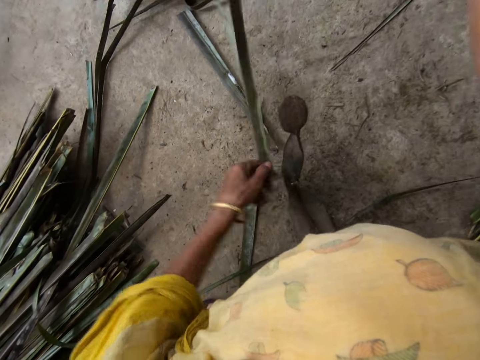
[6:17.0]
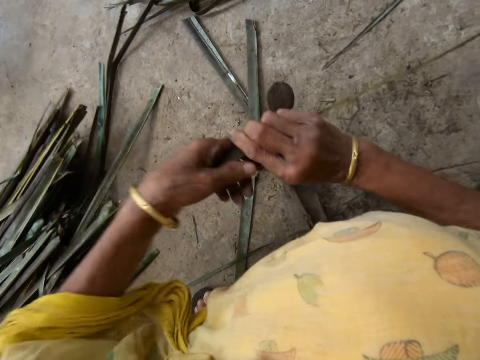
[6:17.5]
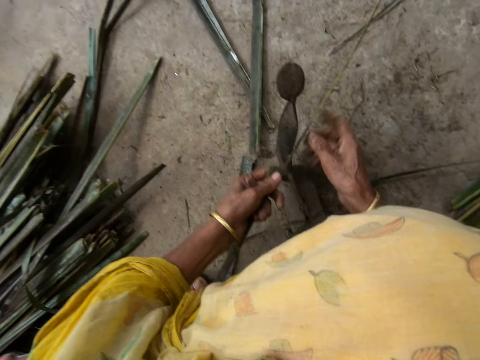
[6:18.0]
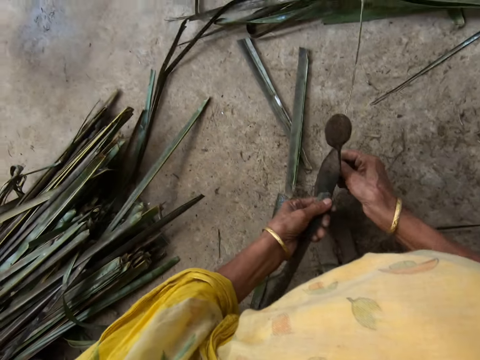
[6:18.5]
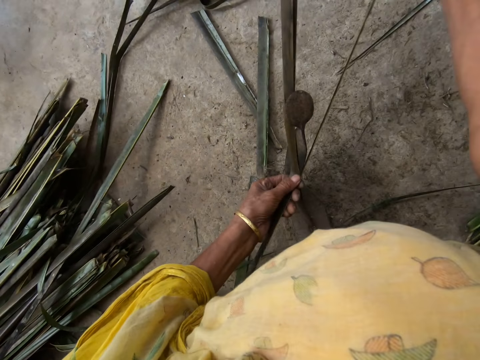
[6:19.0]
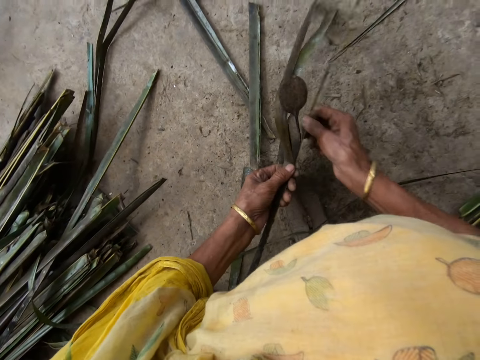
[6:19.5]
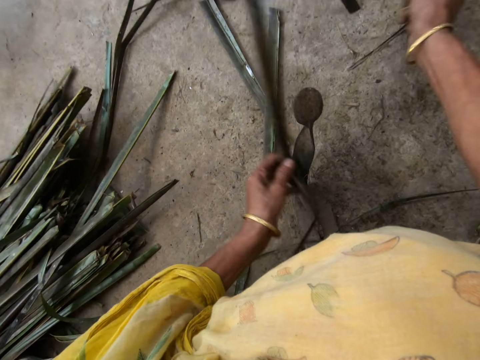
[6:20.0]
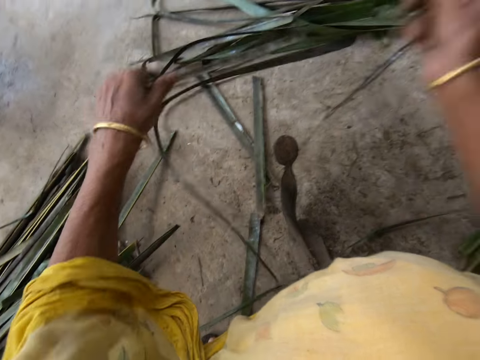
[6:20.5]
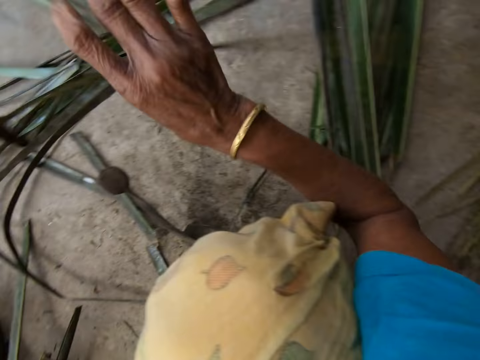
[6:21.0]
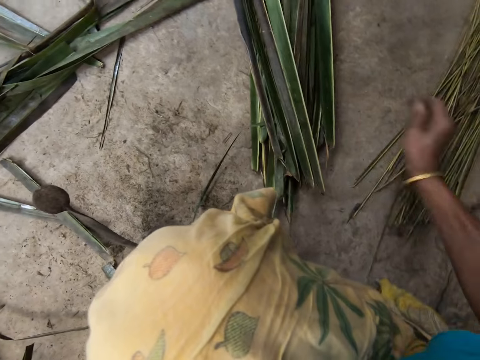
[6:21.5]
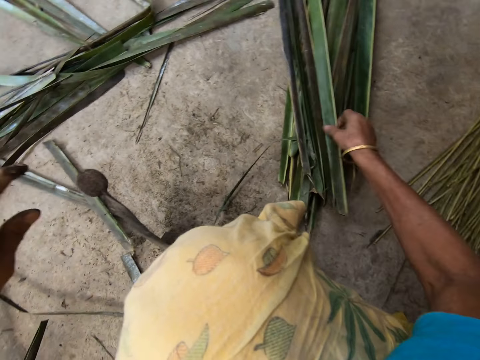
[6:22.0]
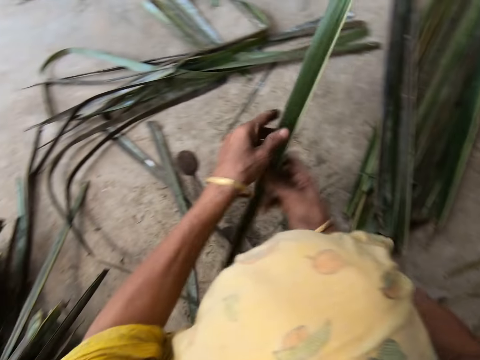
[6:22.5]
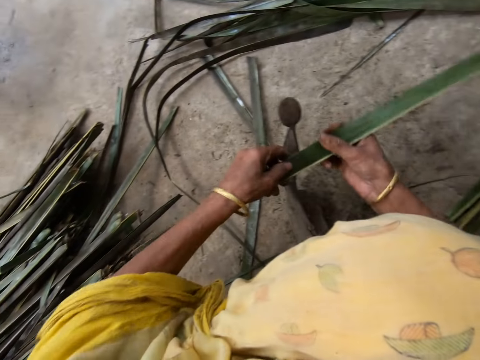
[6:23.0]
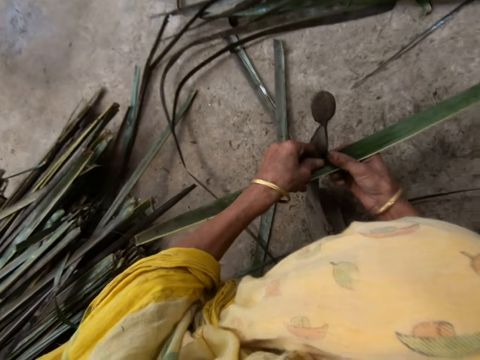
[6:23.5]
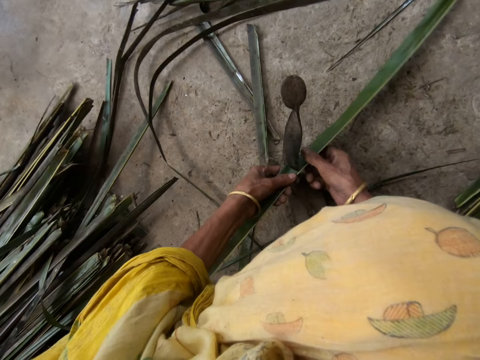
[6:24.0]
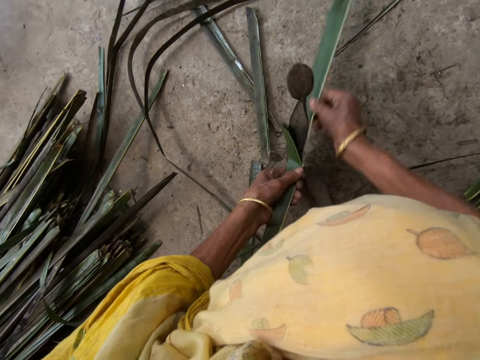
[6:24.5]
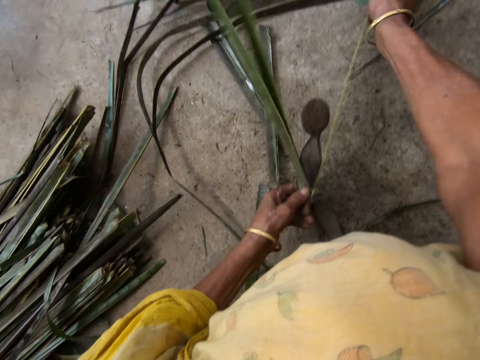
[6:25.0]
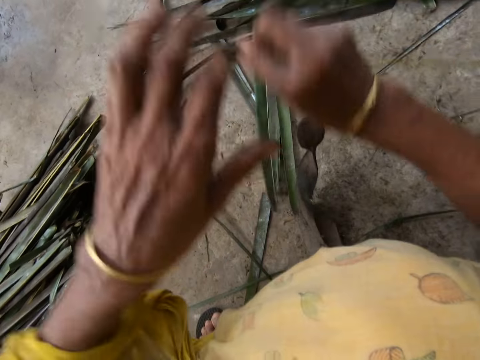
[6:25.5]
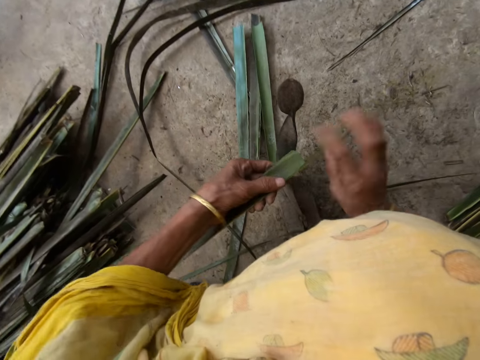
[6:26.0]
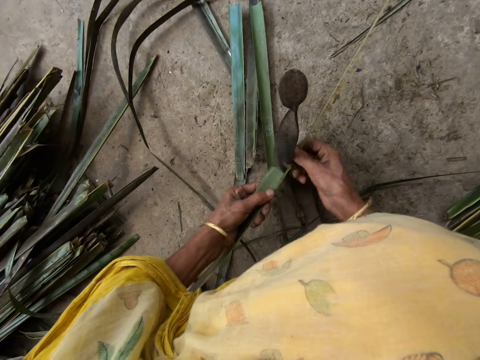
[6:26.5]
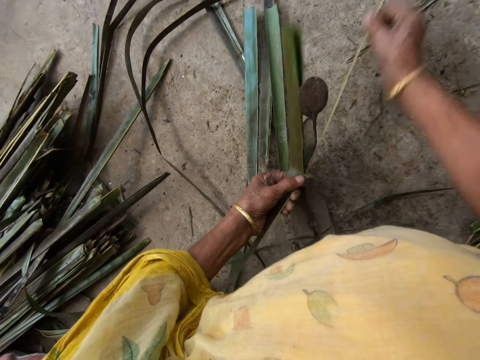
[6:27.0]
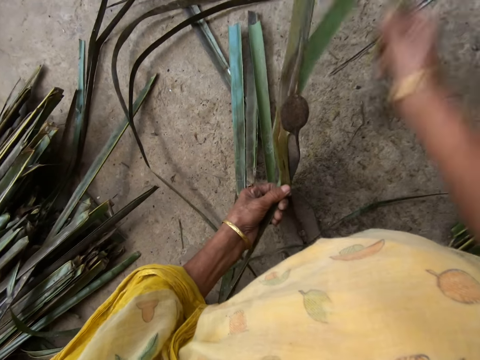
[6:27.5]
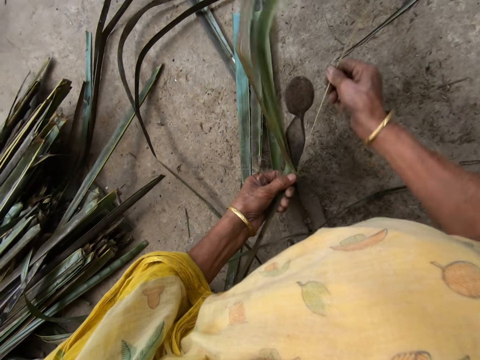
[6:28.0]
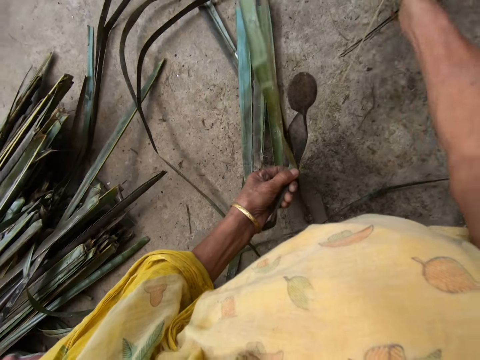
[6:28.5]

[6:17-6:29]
The camera wearer collects the cattail sticks. She drops the filed palm frond on the floor with her right hand. She picks a piece of palm frond or cattail leaves from the floor with her right hand. She splits the cattail leaves. She files the palm frond with the file with both hands.

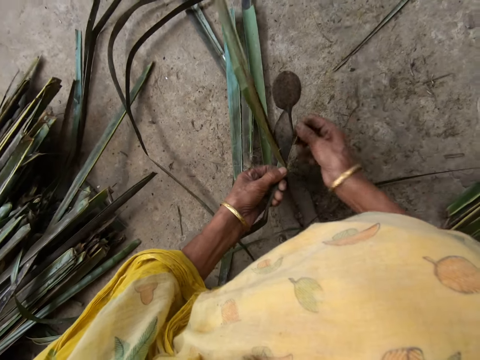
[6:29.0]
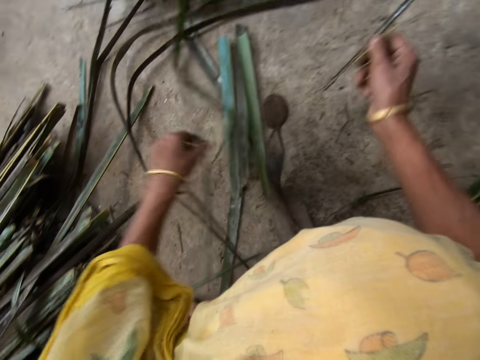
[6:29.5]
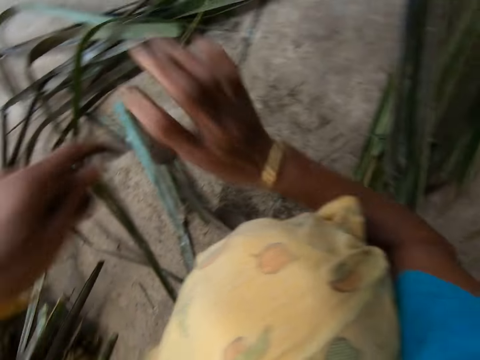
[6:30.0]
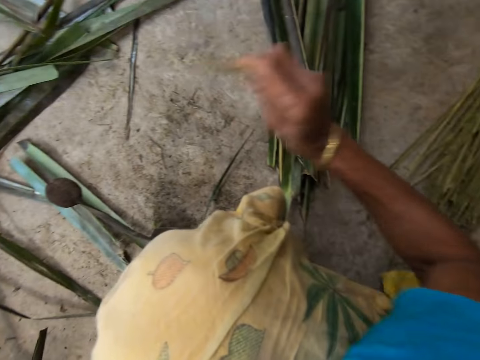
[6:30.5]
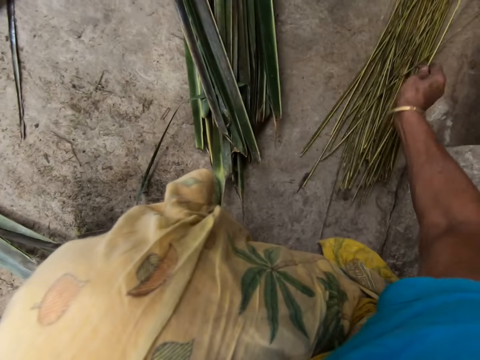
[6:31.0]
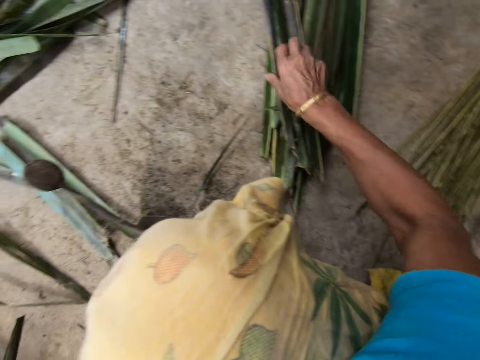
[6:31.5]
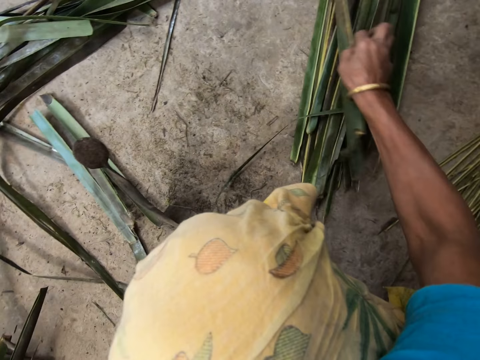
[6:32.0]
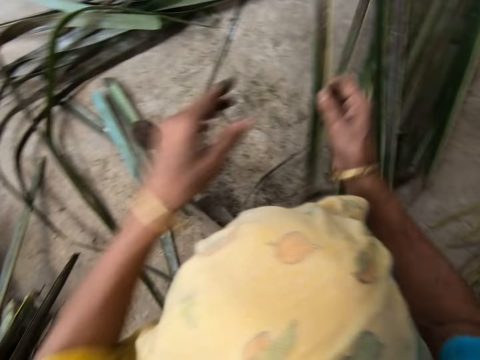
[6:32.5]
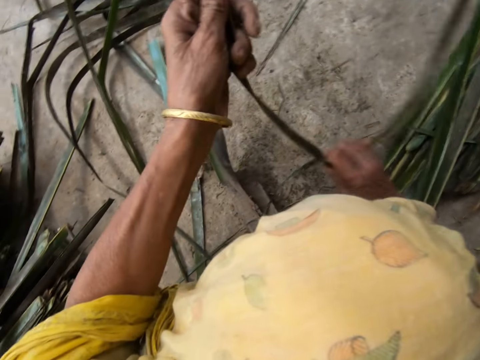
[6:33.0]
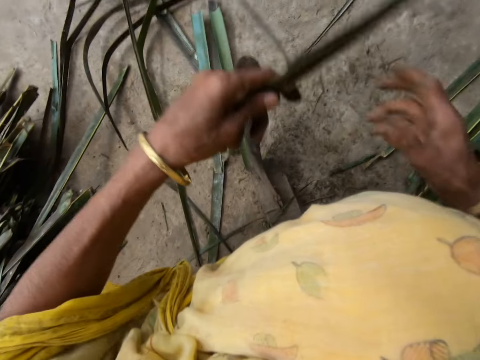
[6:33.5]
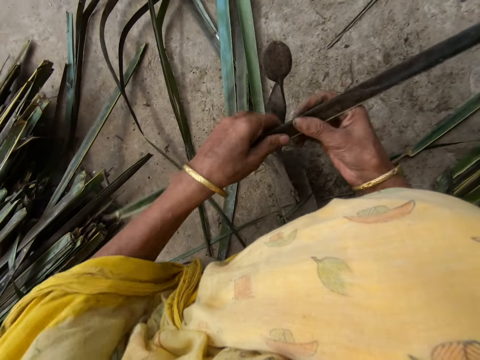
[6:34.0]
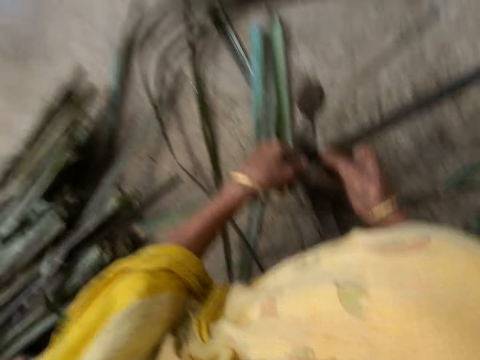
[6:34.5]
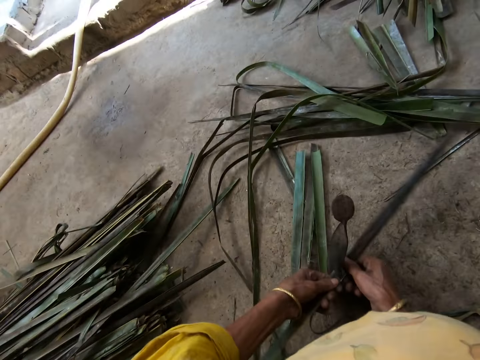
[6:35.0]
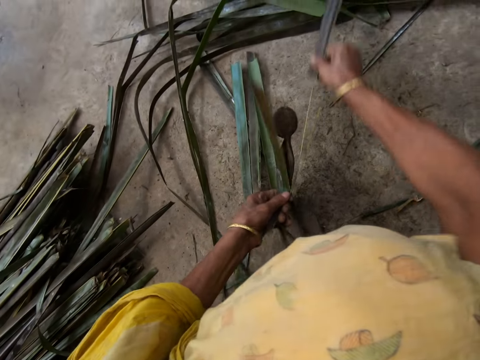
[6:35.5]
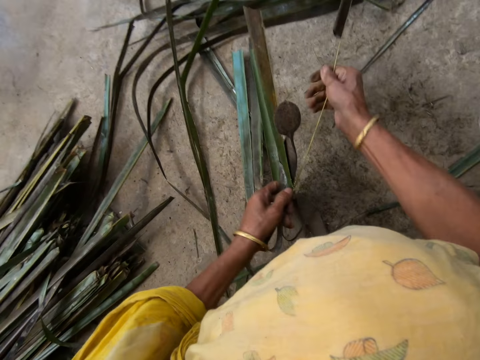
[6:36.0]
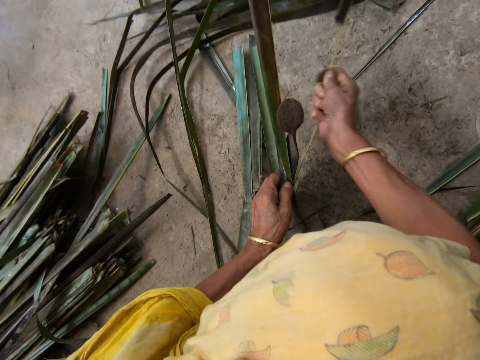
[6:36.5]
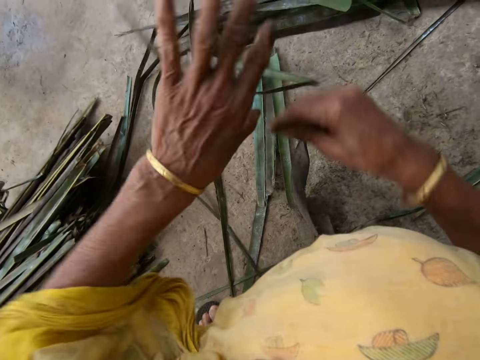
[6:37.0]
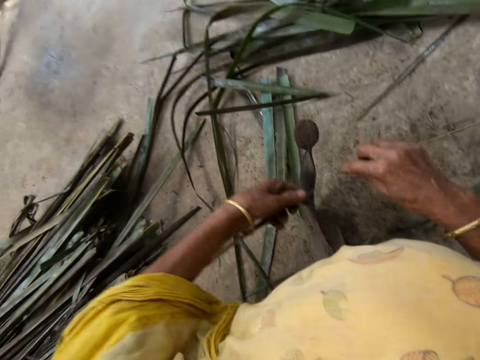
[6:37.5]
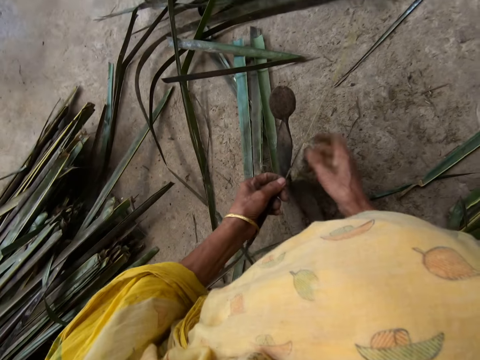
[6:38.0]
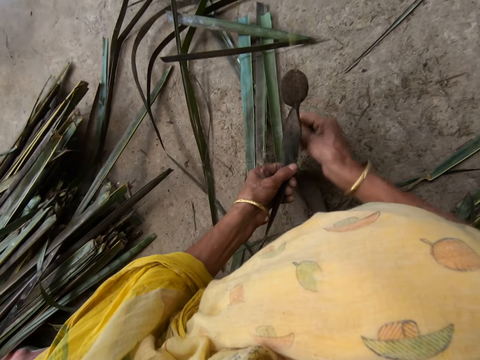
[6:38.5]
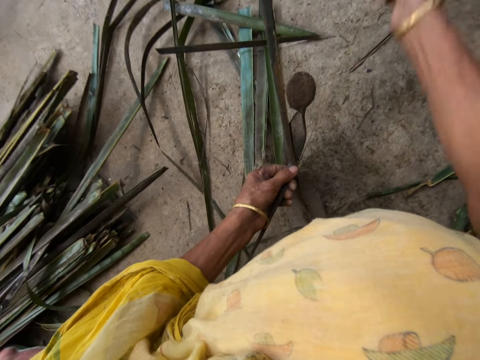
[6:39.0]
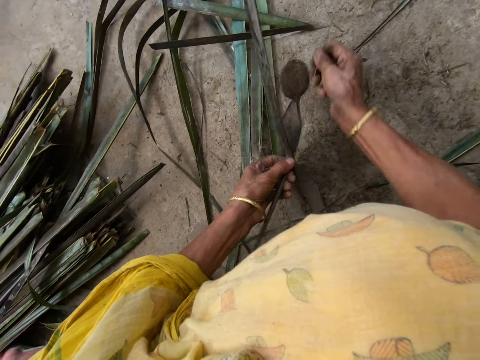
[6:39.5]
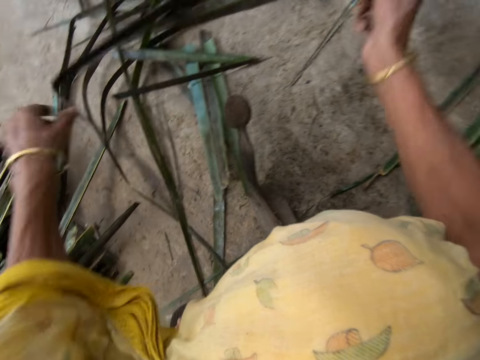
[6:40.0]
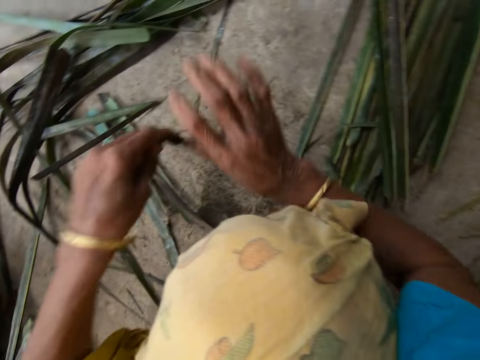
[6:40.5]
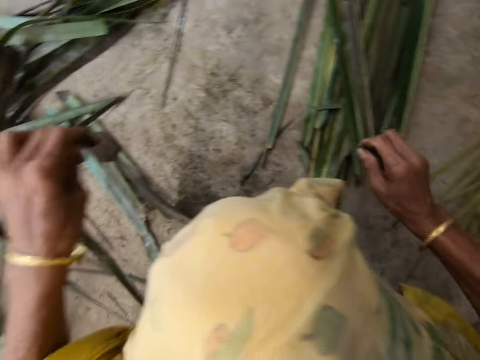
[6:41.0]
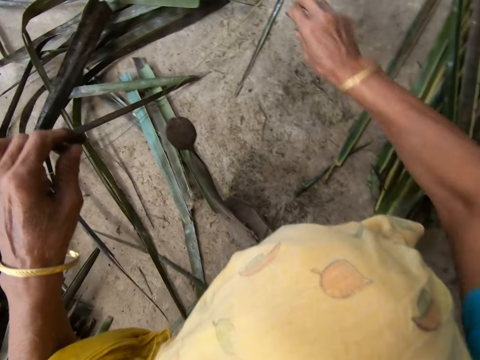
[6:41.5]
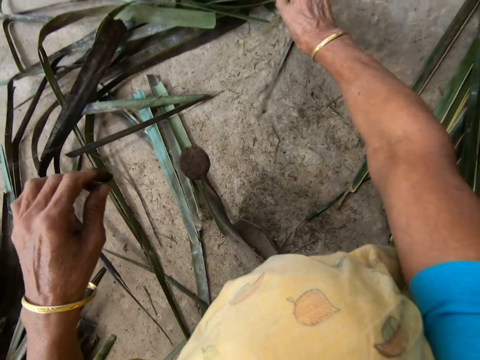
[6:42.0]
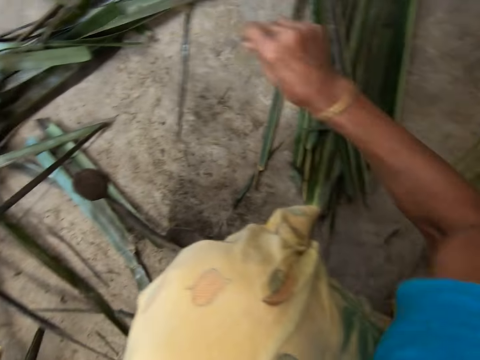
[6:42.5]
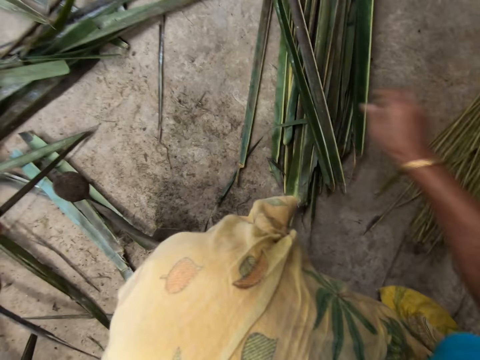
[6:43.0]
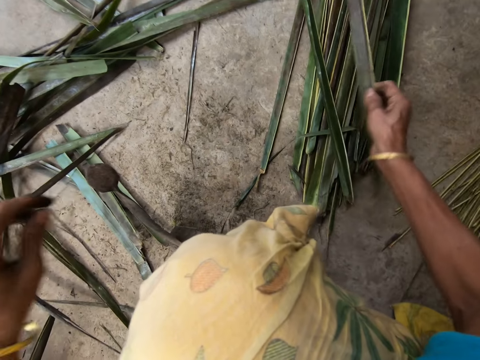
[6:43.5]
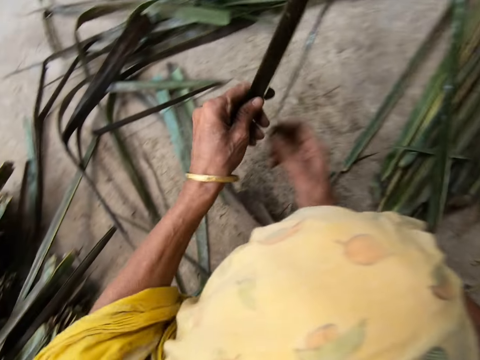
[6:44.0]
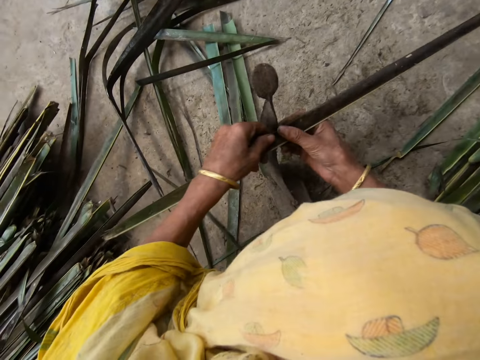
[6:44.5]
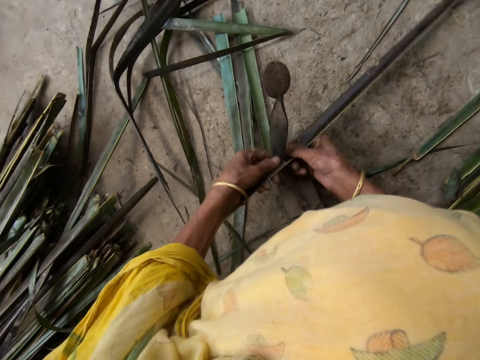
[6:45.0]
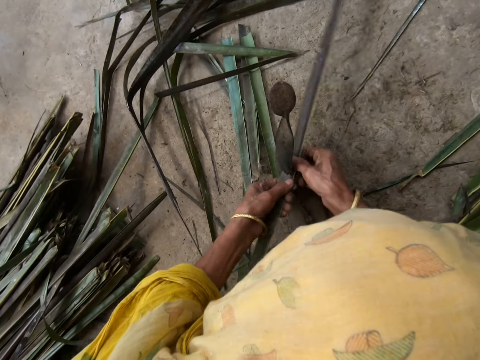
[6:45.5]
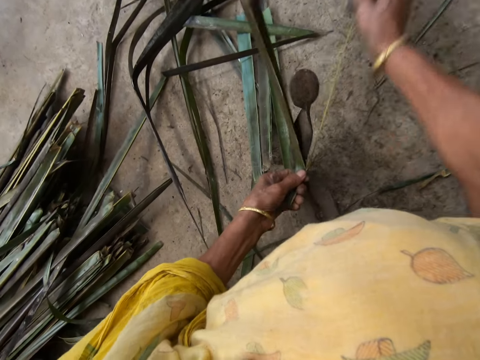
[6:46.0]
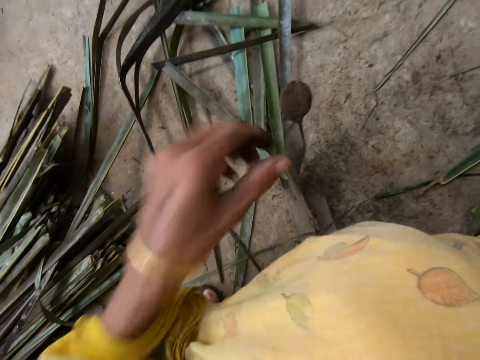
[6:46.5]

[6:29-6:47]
The camera wearer collects the cattail sticks. She drops the filed palm frond on the floor with her right hand. She picks a piece of palm frond or cattail leaves from the floor with her right hand. She separates palm fronds with her right hand. She splits the cattail leaves. She files the palm frond with the file with both hands. She interacts with the woman. She picks the cattail stick. She drops the filed palm frond on the floor with her right hand. She collects the cattail stick. She picks the cattail stick. She picks a piece of palm frond from the floor with her right hand. She splits the cattail leaves. She files the palm frond with the file with both hands.
